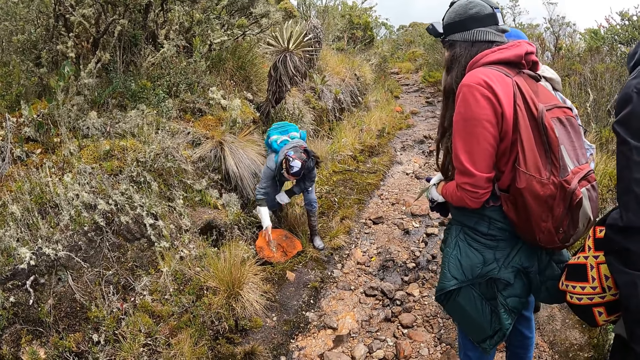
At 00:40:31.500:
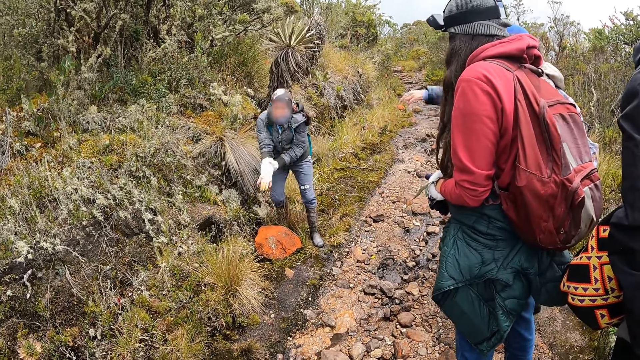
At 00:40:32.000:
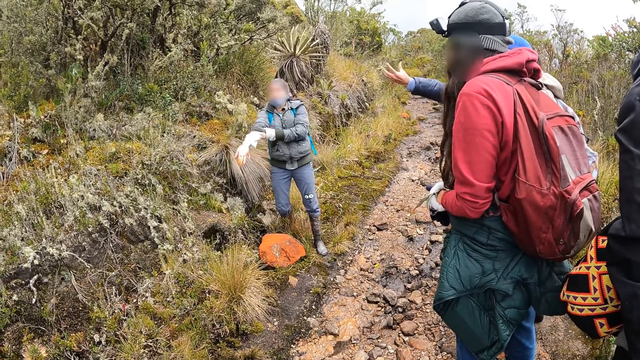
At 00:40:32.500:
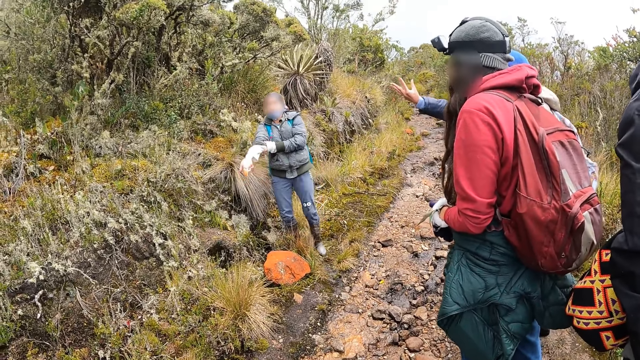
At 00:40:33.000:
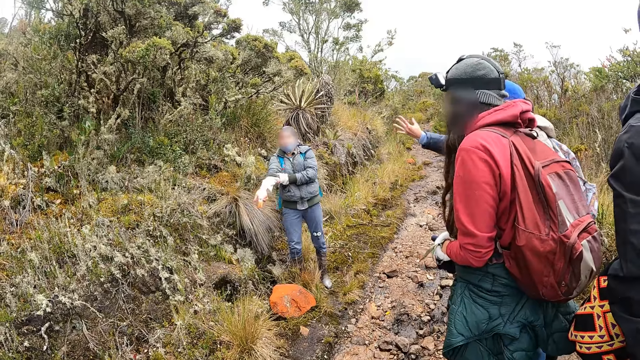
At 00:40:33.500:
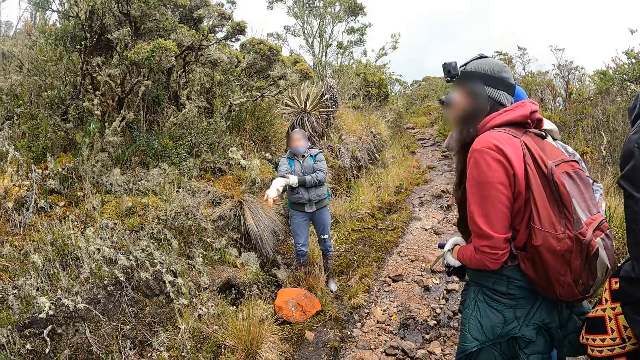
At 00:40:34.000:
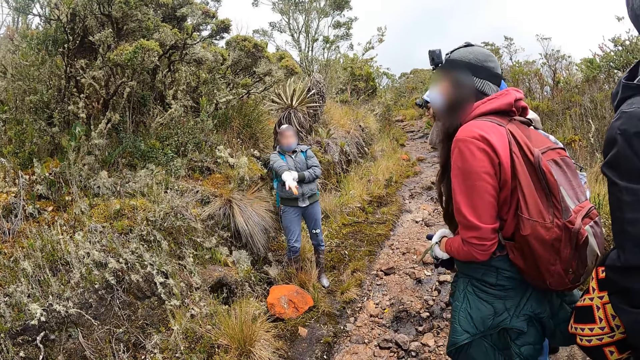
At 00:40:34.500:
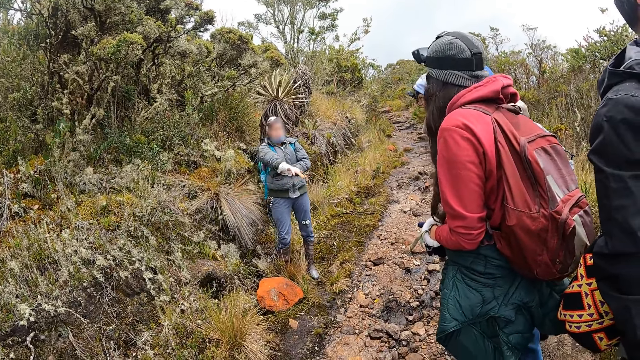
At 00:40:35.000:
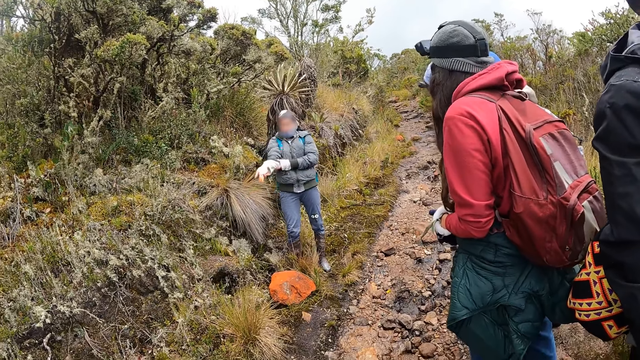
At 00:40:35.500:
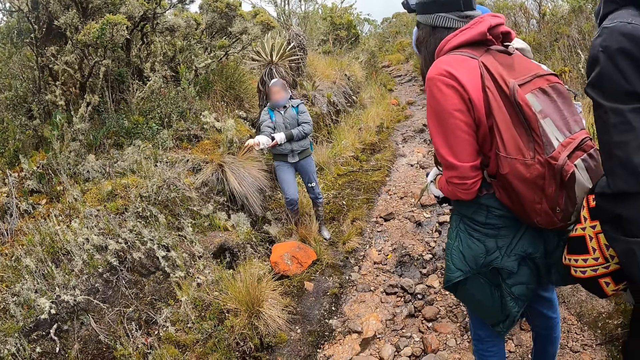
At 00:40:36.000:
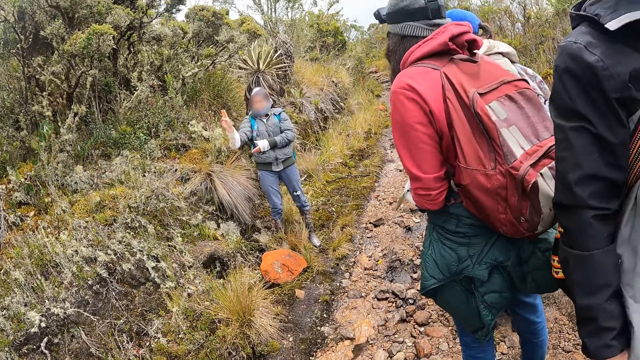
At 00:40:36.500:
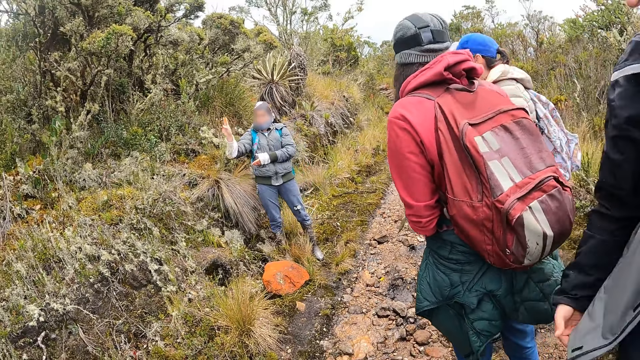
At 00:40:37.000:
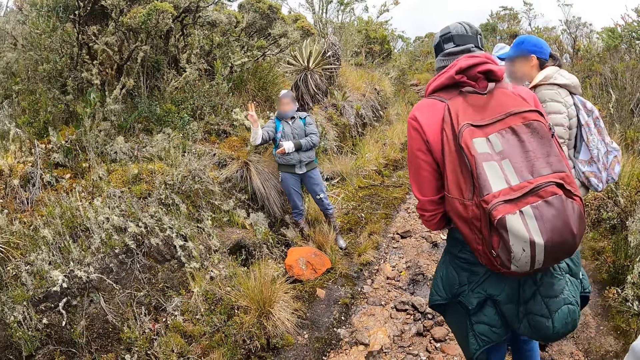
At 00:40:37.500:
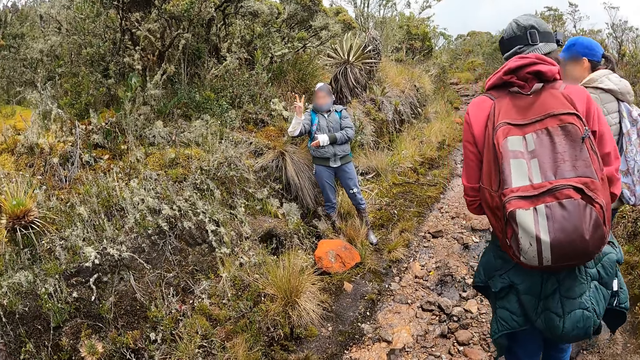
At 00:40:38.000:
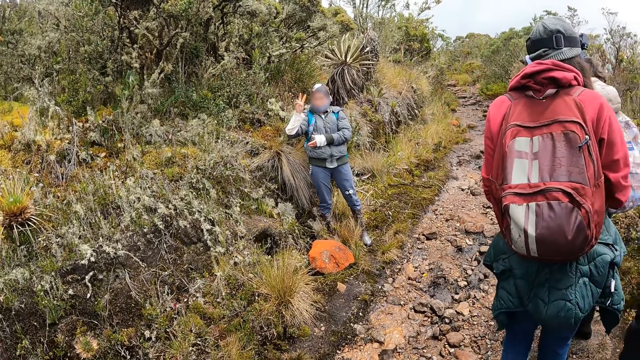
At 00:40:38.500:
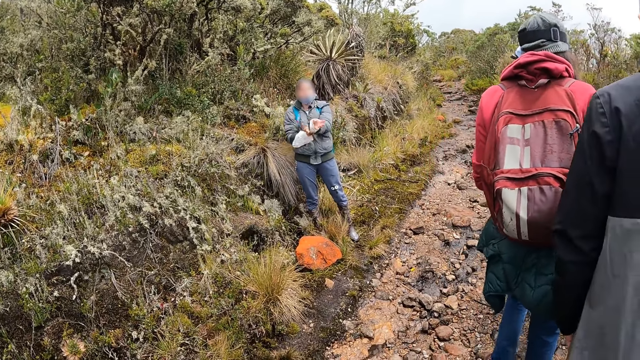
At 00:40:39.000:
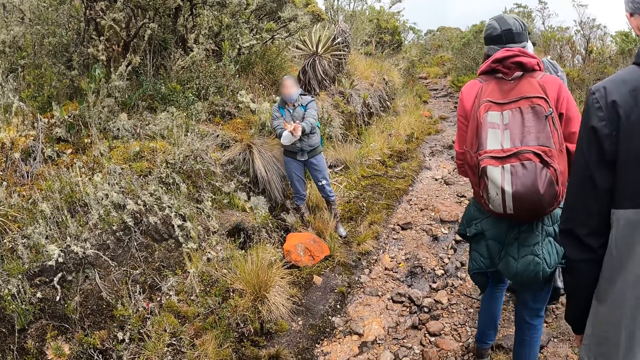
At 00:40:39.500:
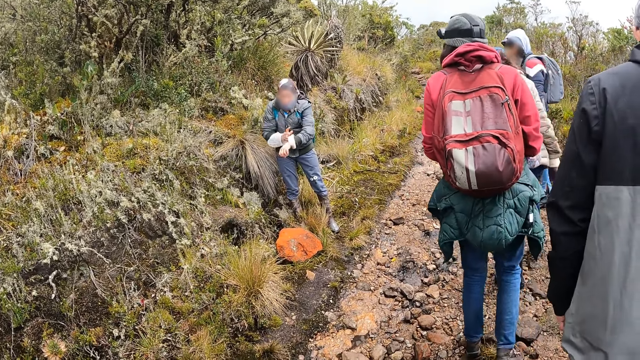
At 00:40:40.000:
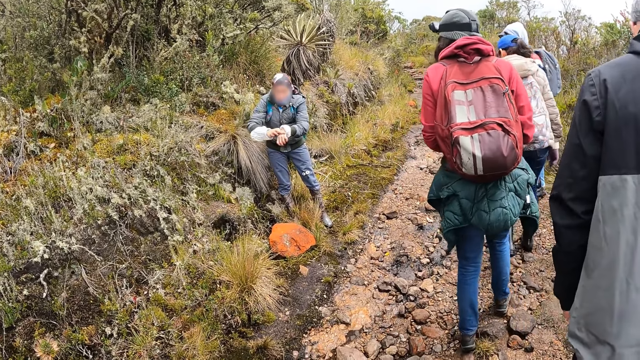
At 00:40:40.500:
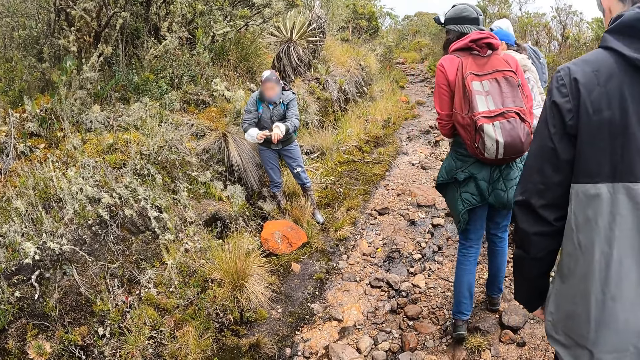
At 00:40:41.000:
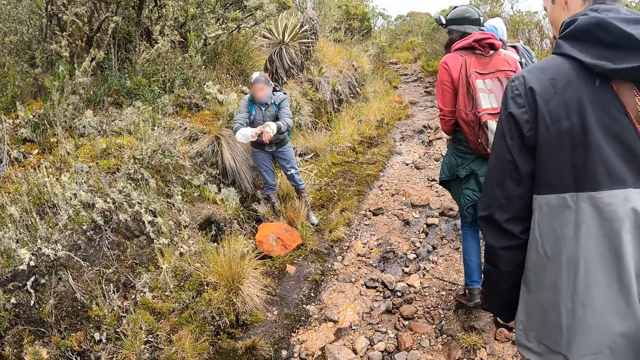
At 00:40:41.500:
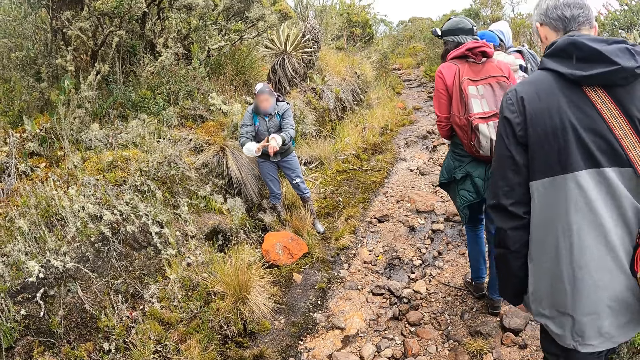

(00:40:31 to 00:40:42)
The man pulls his cloth with his left hand. A woman stretches a hand towards the man. The man gesticulates with his right hand. The man lifts two fingers. The man draws on a hand with a finger. The man swipes his left hand with his right hand.

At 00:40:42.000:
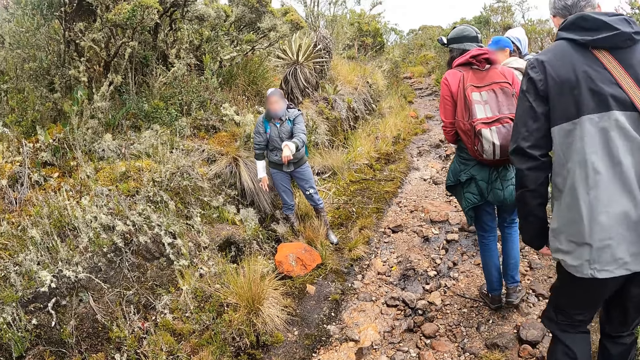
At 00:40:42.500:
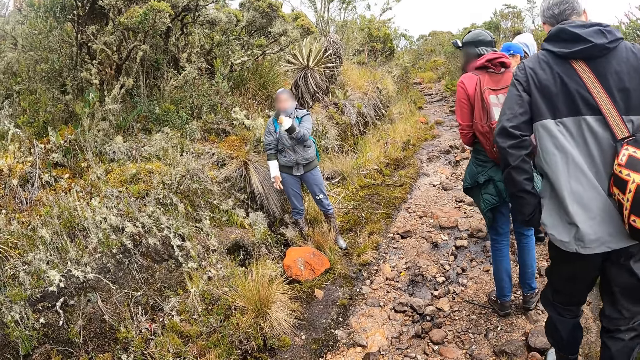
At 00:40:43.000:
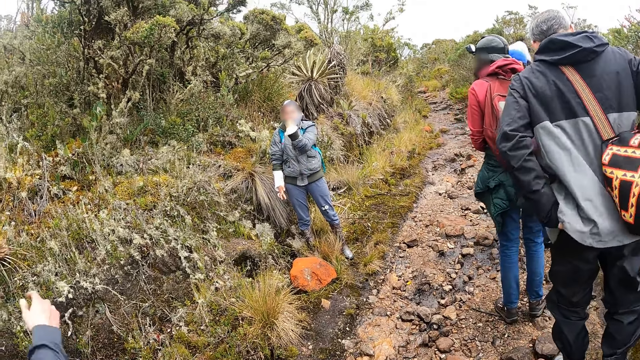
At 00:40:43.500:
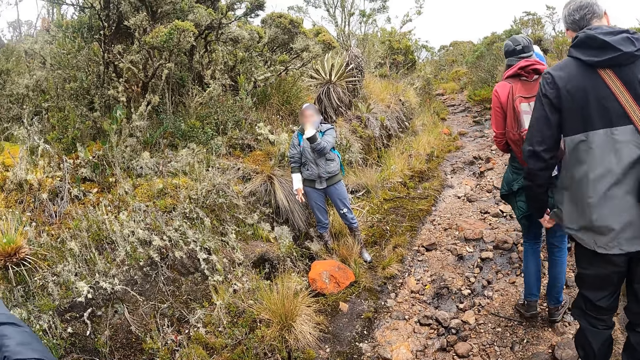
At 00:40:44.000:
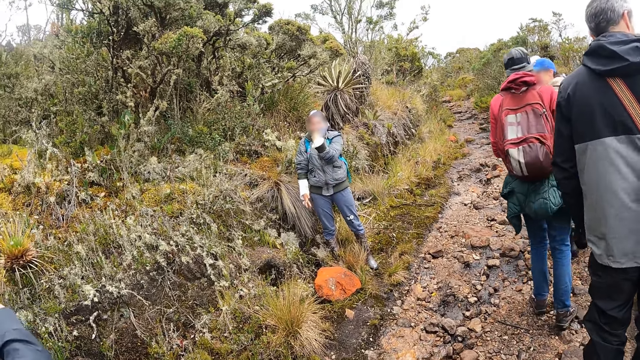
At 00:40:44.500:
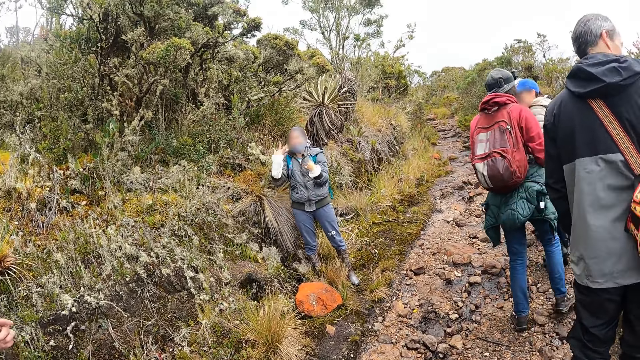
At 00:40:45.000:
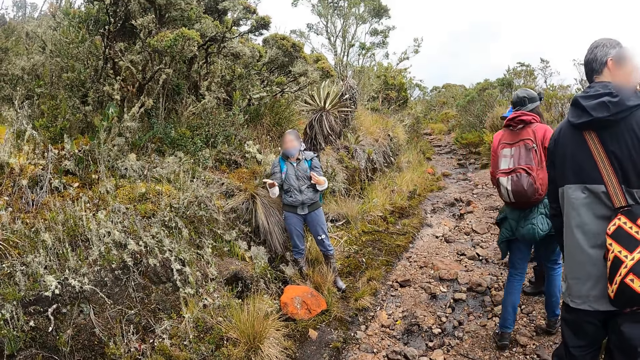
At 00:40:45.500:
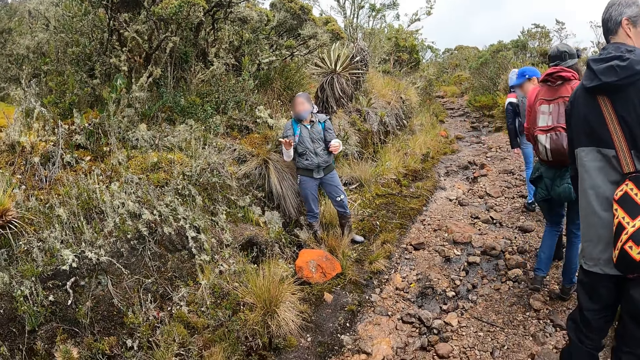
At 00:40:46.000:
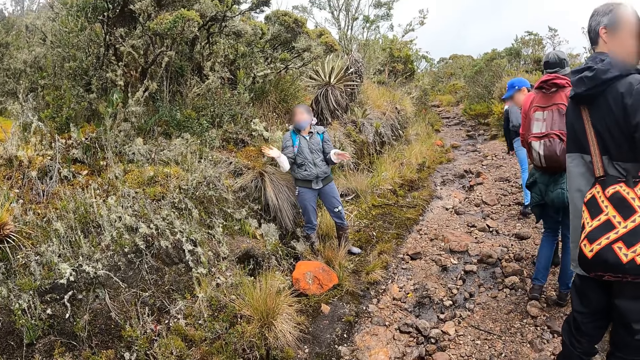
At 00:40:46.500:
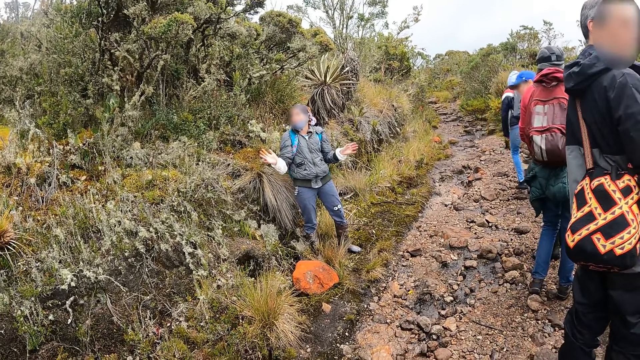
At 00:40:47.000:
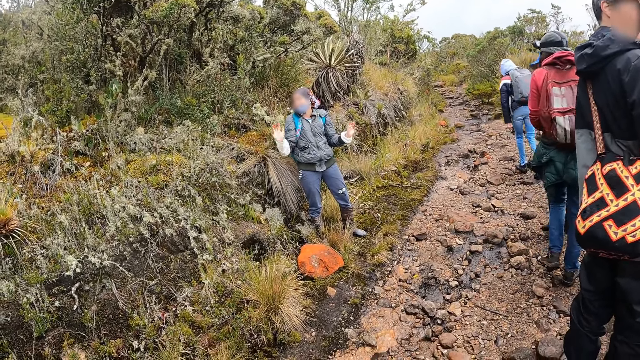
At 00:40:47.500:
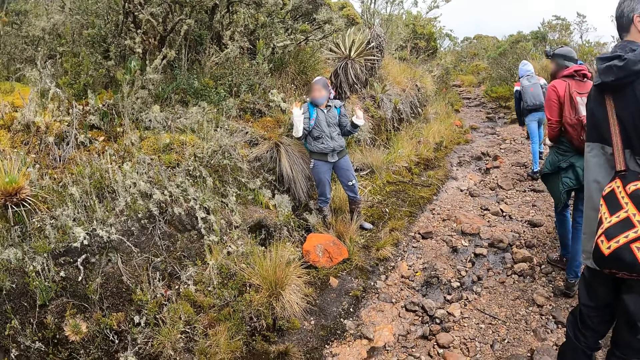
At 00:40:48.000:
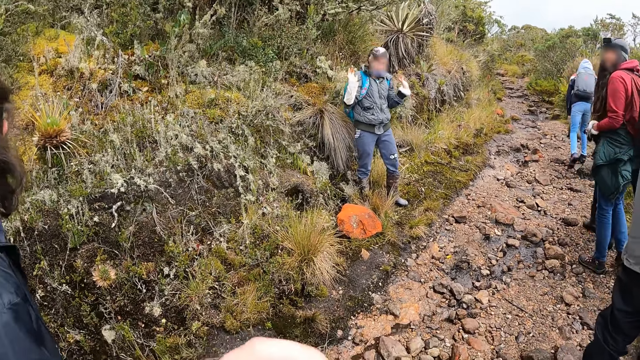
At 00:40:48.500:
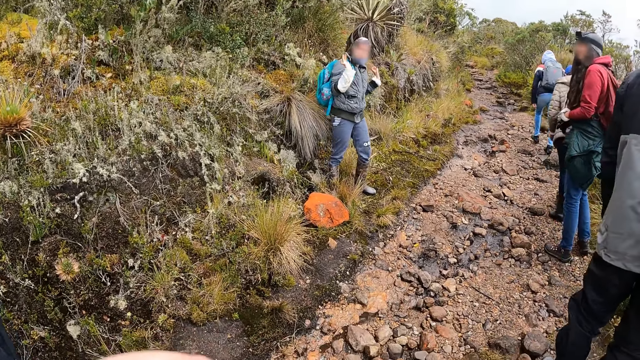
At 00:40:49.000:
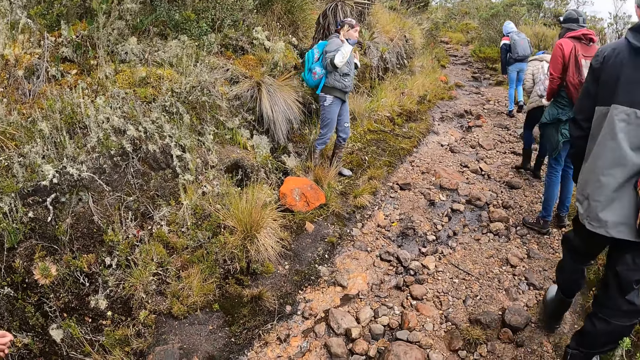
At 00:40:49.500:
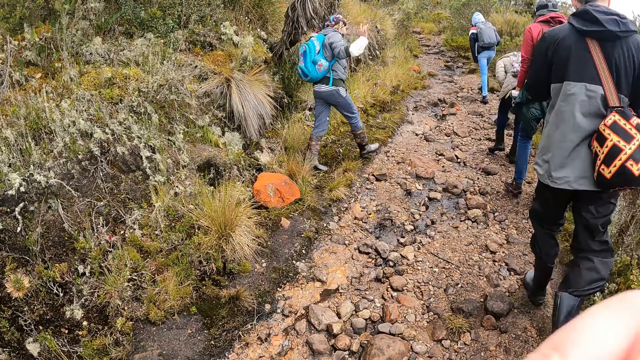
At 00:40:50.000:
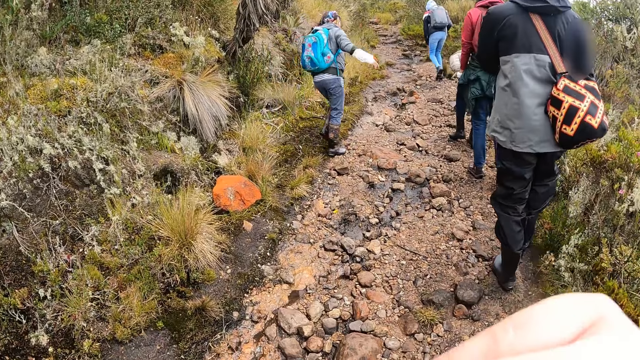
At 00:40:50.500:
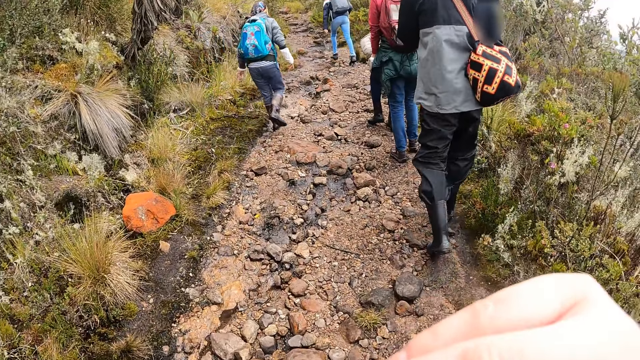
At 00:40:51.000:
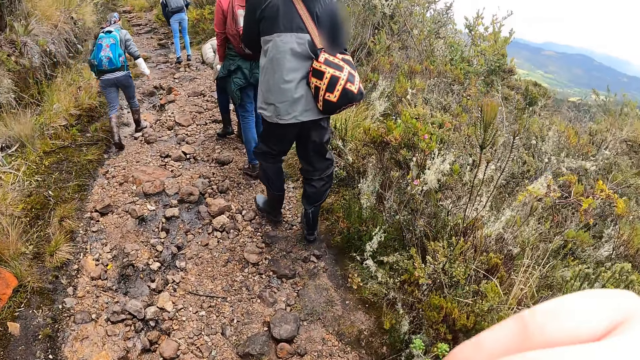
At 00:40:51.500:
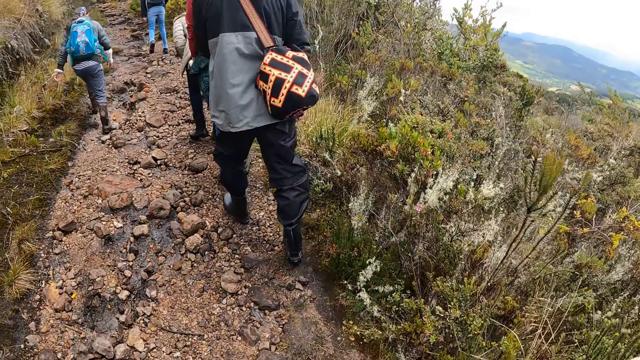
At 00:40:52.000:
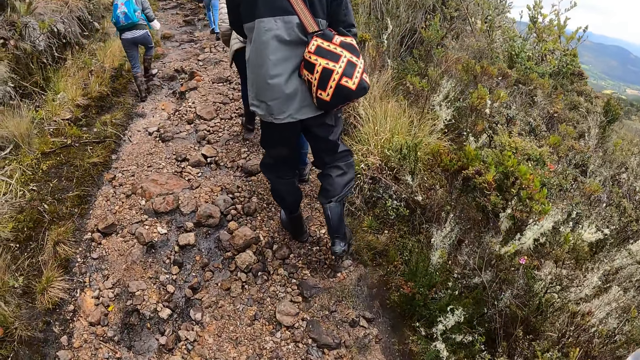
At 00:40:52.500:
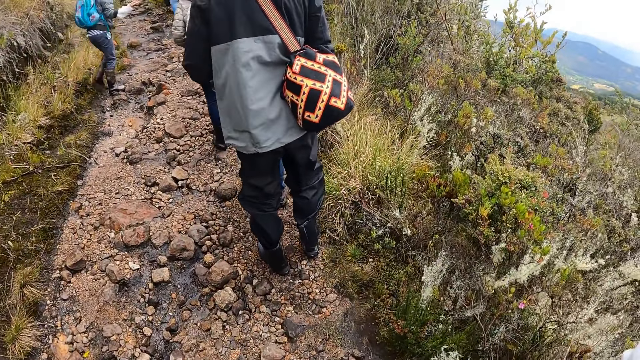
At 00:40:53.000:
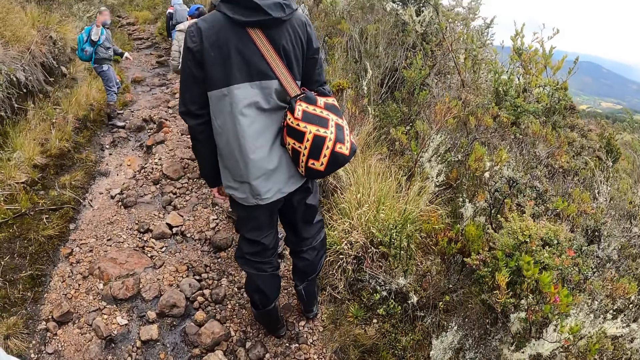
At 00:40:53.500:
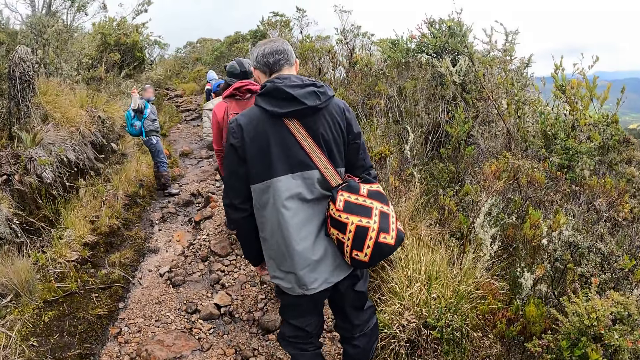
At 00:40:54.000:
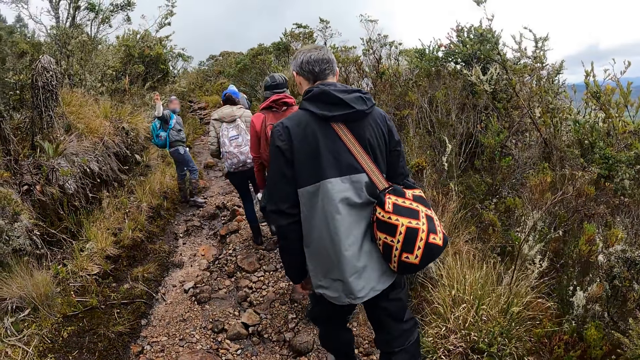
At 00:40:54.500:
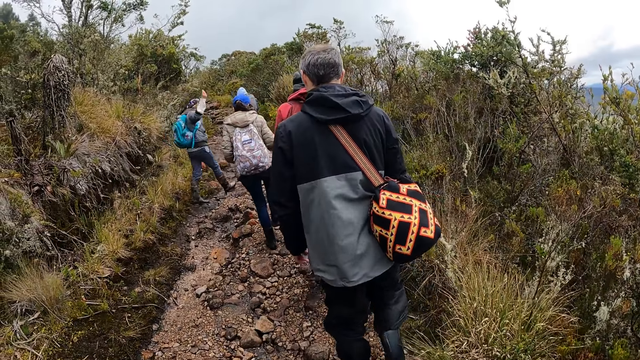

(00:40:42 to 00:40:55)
The man raises his left fist. The man converses with the camera wearer. The man gesticulates with both hands. The camera wearer adjusts a camera on her head with both hands. She raises a hand. She walks down the path on the road.
